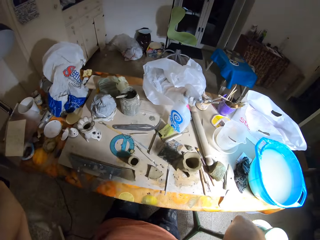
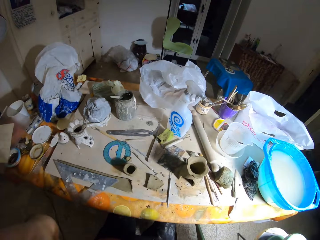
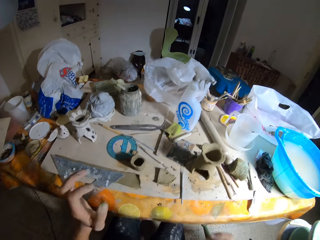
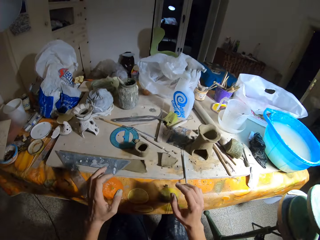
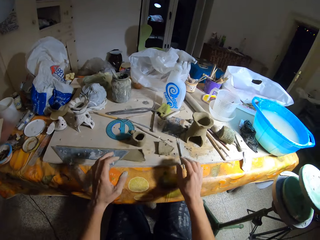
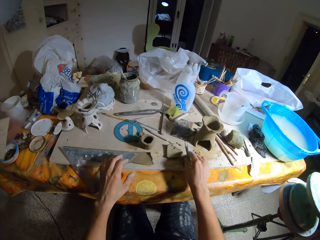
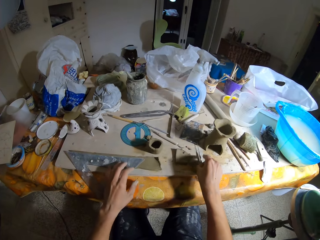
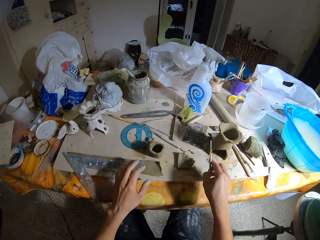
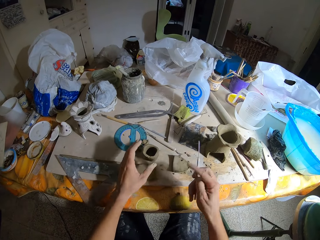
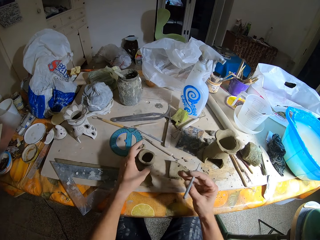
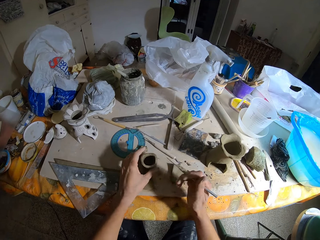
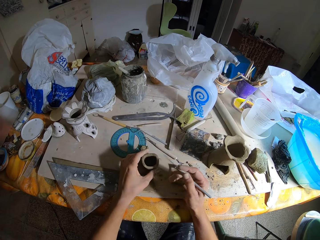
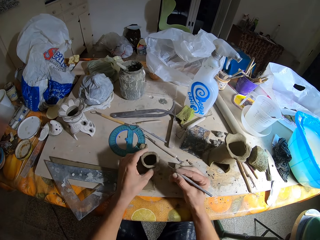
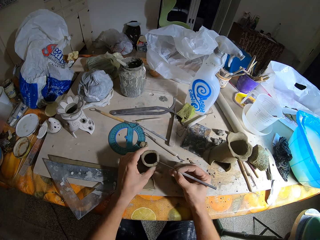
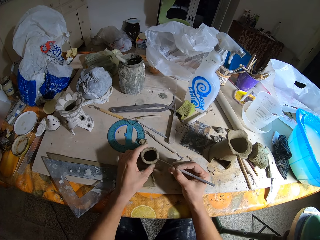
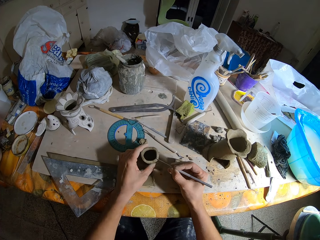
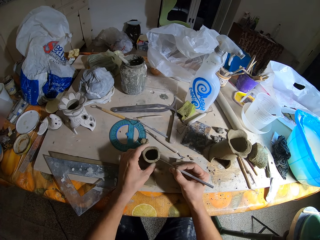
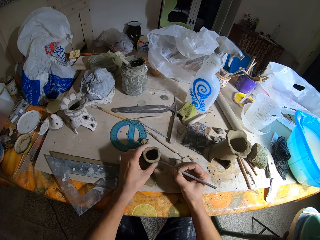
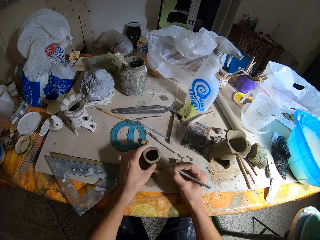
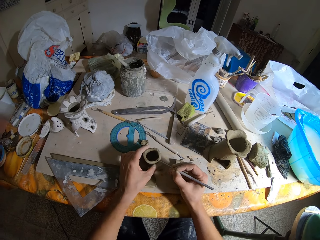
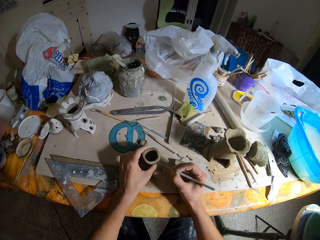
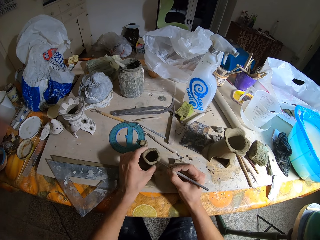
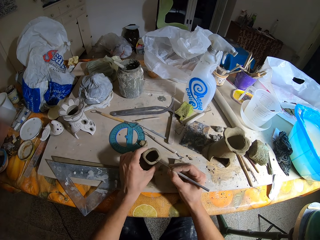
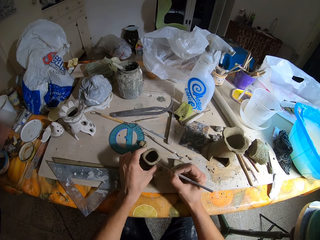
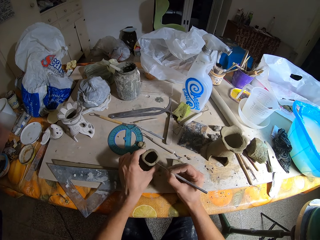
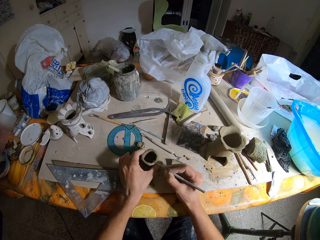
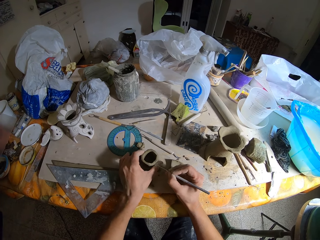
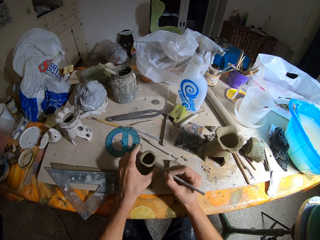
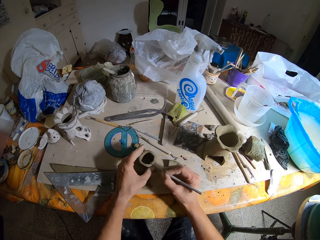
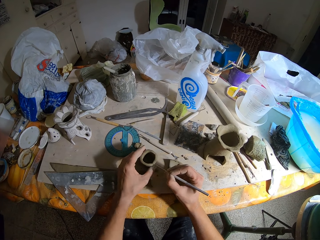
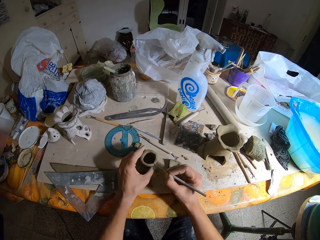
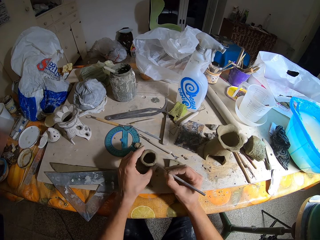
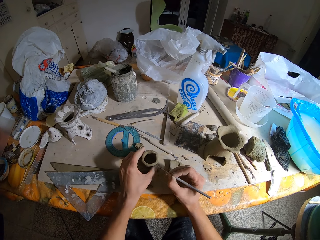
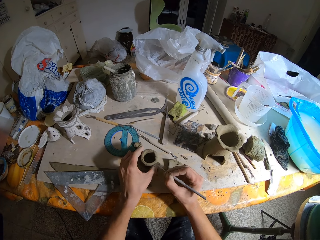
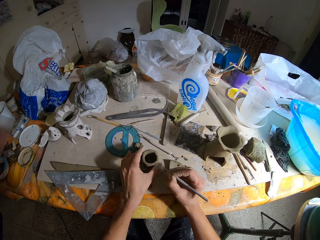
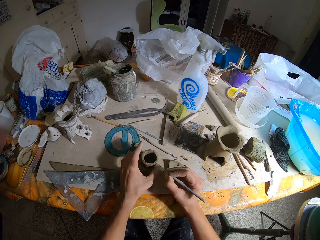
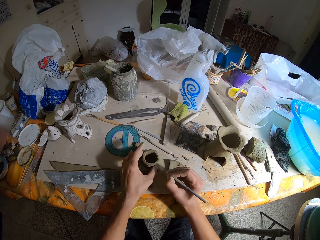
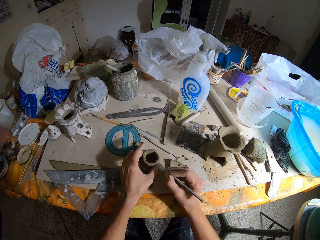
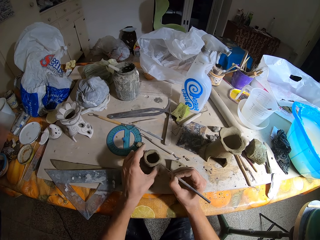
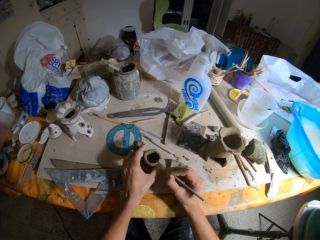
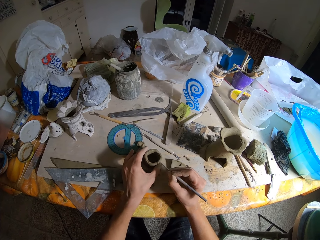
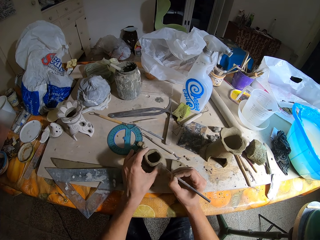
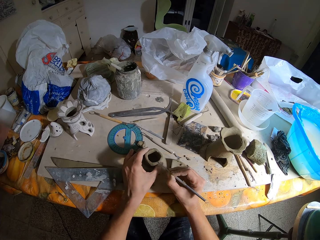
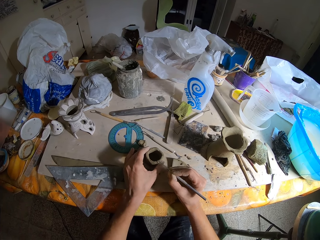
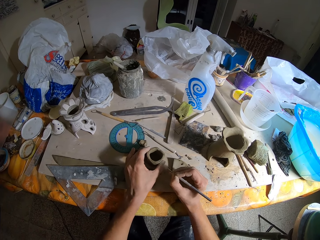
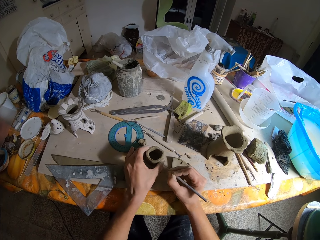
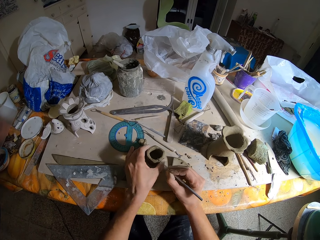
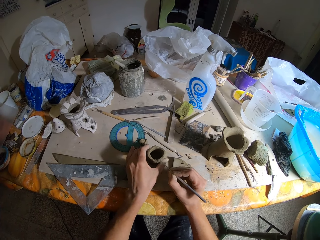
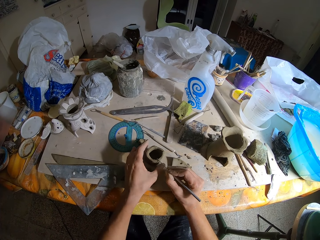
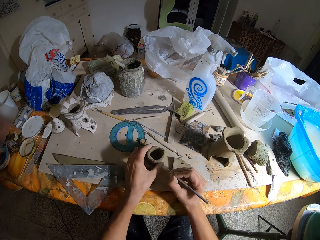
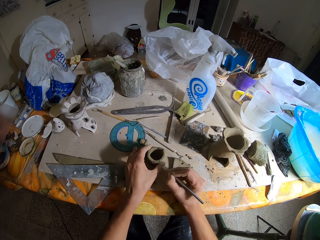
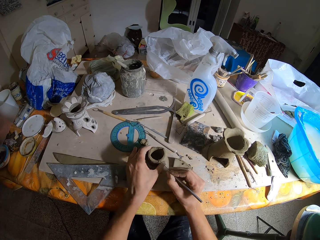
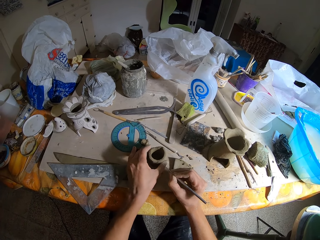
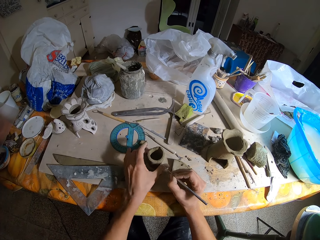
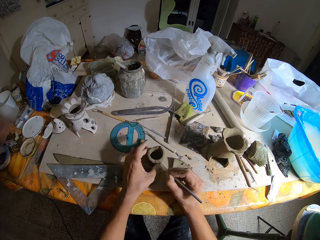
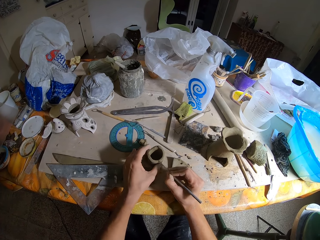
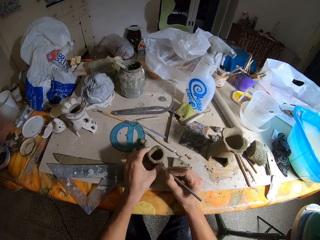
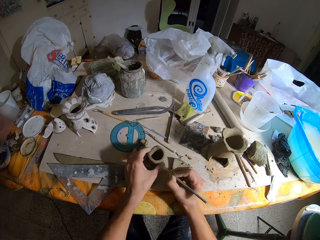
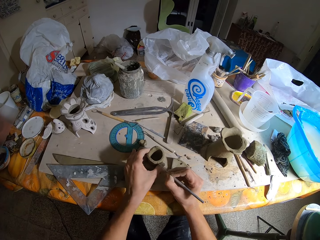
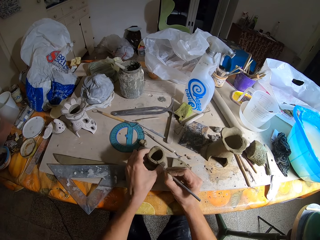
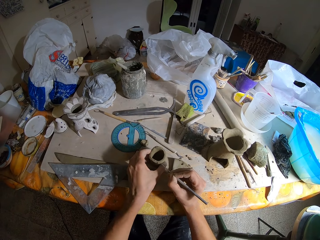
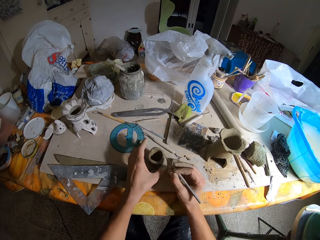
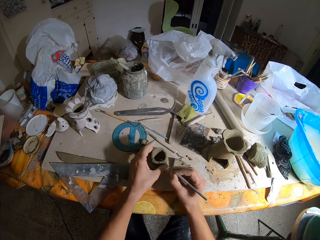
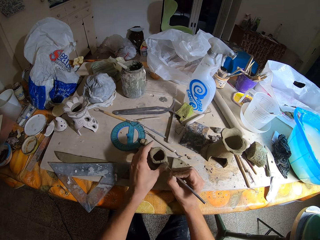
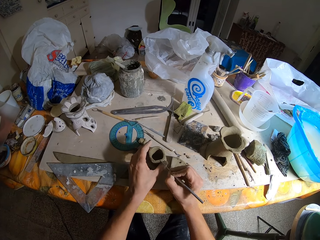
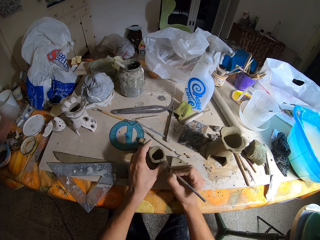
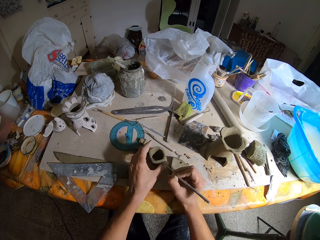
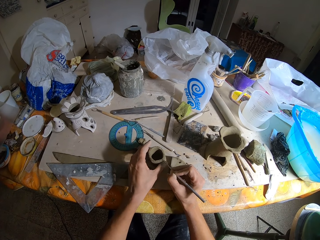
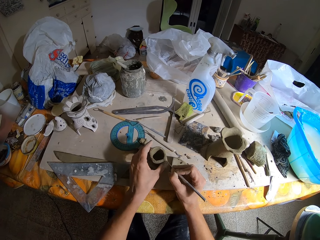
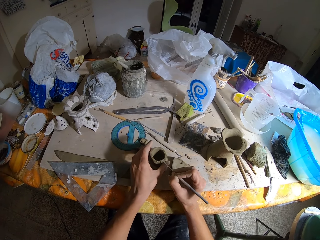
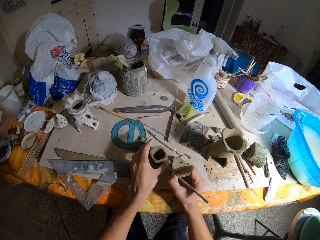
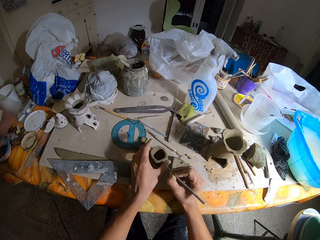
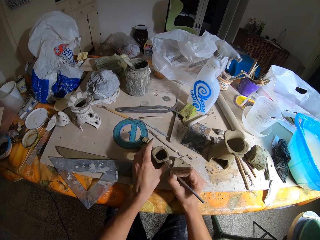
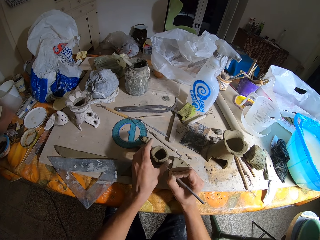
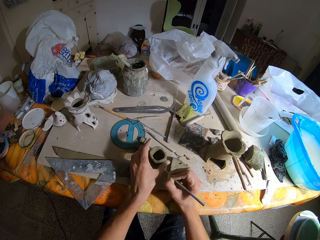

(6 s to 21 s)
The camera wearer sits on the chair. He picks up an awl from a table with his right hand. He holds a clay vase with his left hand. He puts marks on the clay vase in his left hand with the awl in his right hand. He turns the clay vase on the table with his left hand. He marks the clay with something. He turns the clay on the table. He marks the clay with something. He turns the clay on the table. He marks the clay with something. He turns the clay on the table. He marks the clay with something.

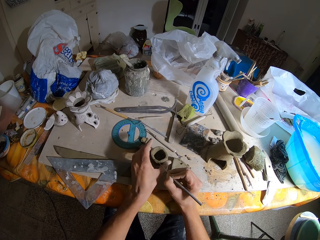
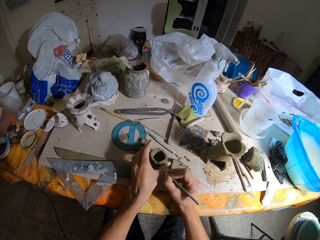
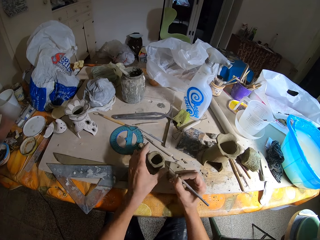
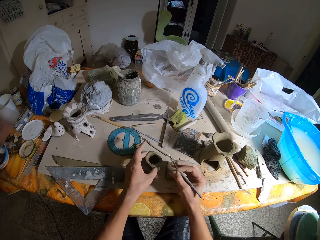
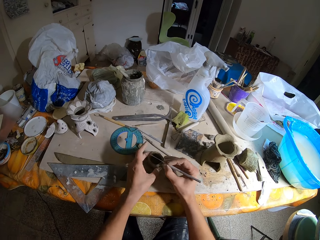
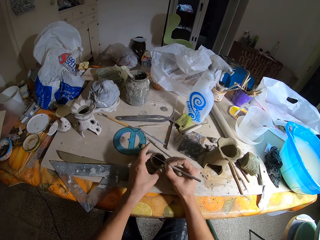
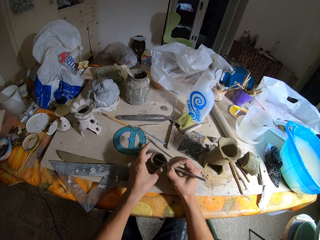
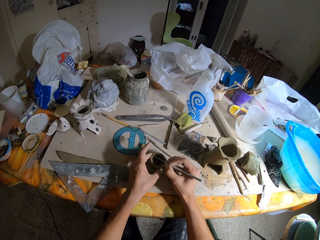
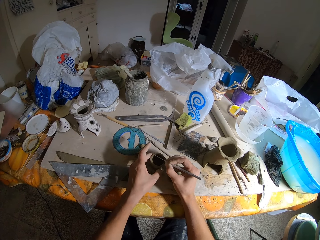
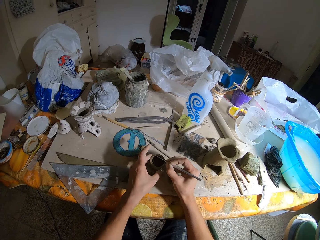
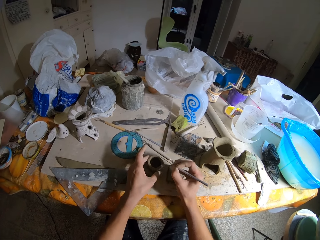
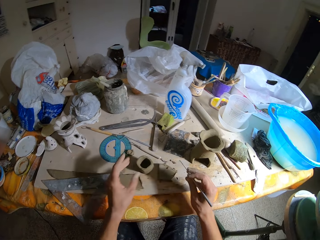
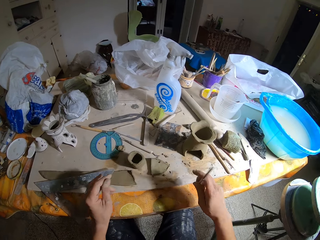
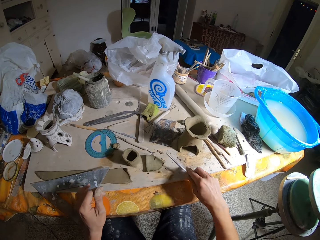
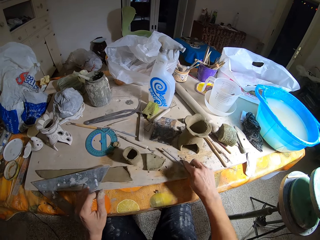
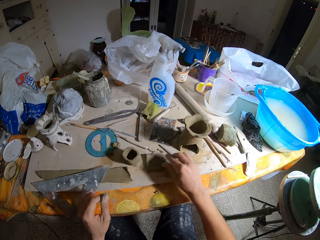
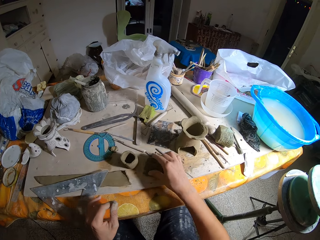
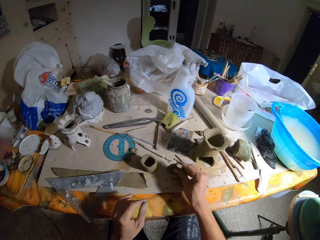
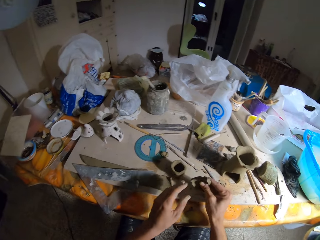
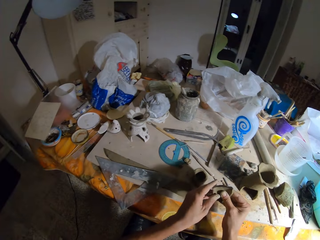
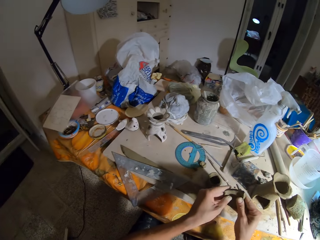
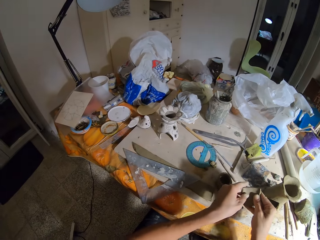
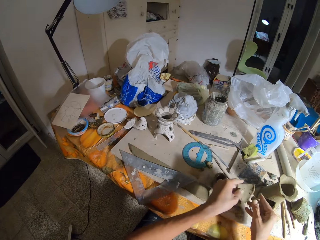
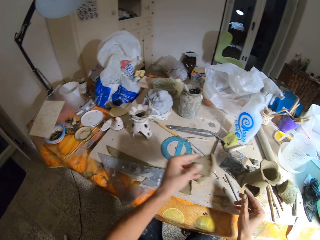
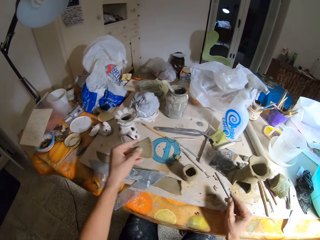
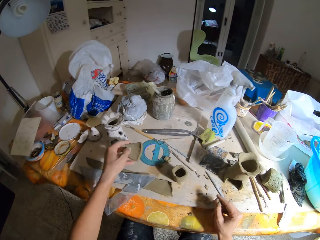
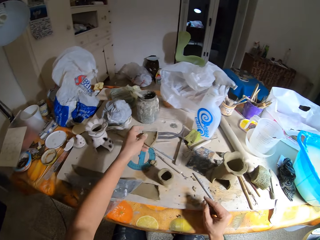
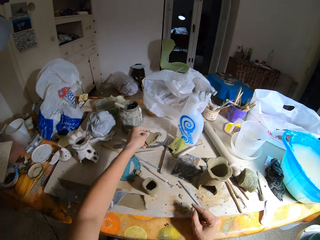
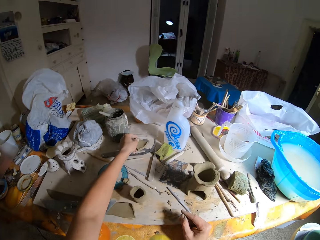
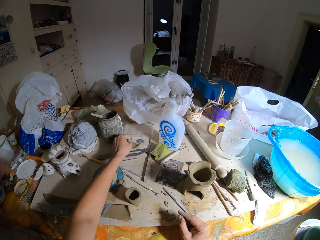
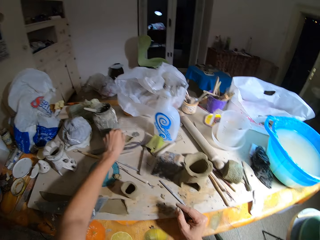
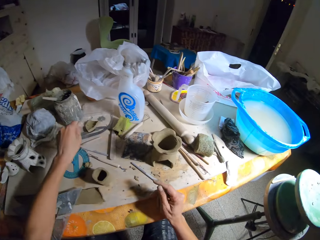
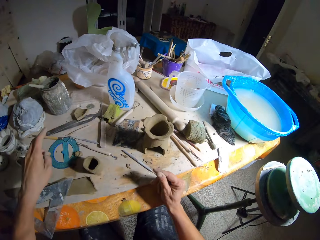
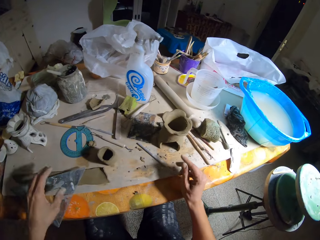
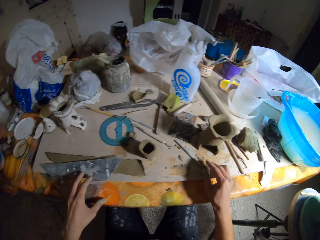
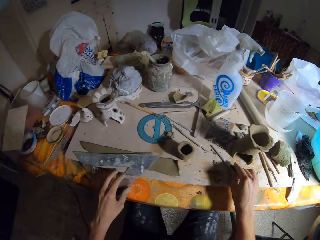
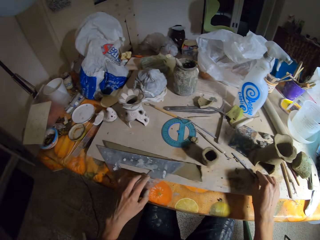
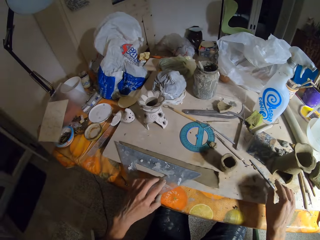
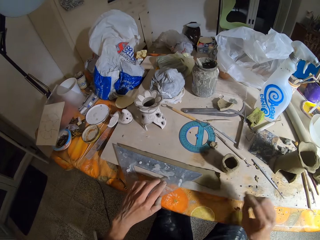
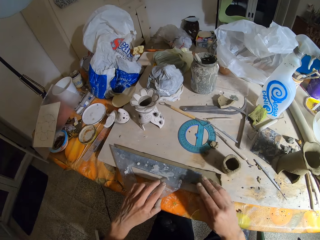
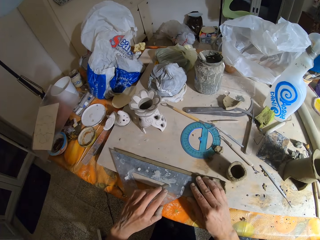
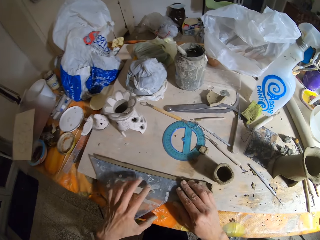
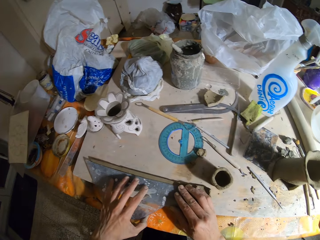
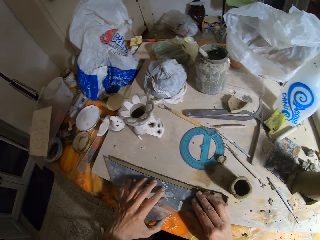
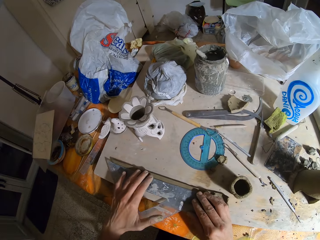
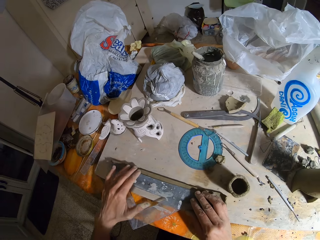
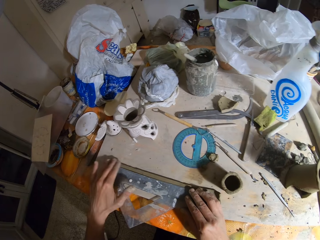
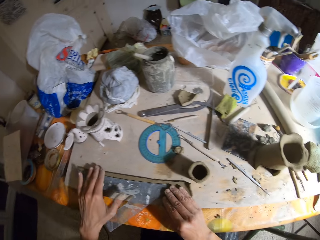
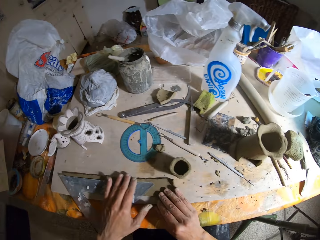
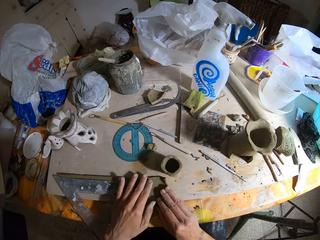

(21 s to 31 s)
The camera wearer drops the awl in his right hand on the table. He picks up clay from the table with his right hand. He transfers the clay in his right hand to his left hand. He drops the clay in his left hand on the table. He moves around. He moves the awl with his right hand. He places his left hand on a triangular ruler on a clay. He places his right hand on the ruler on the clay. He moves his left hand on the ruler on the clay.
